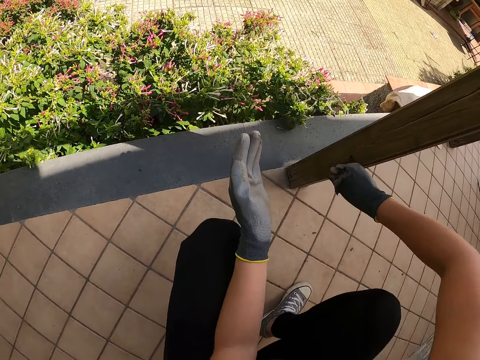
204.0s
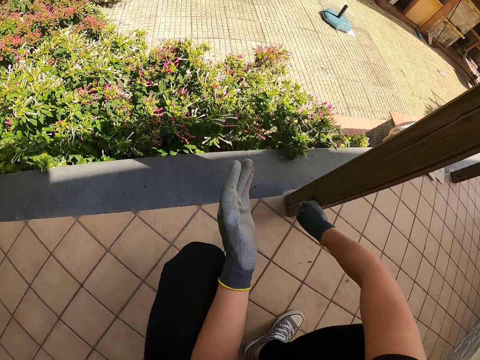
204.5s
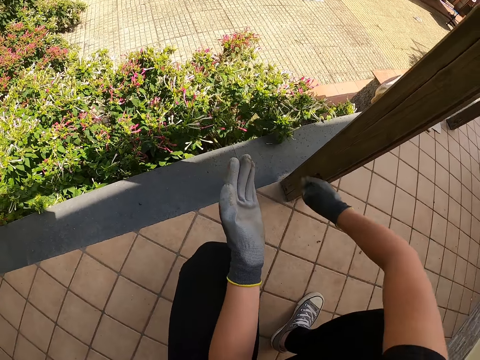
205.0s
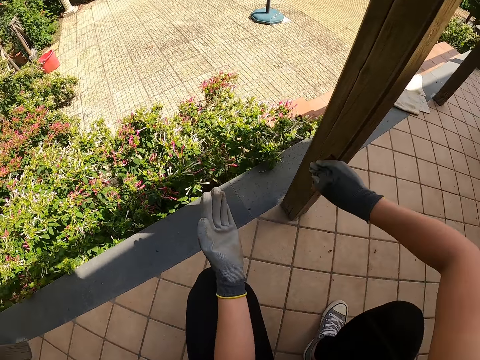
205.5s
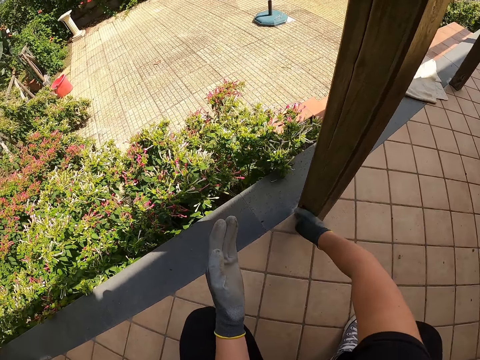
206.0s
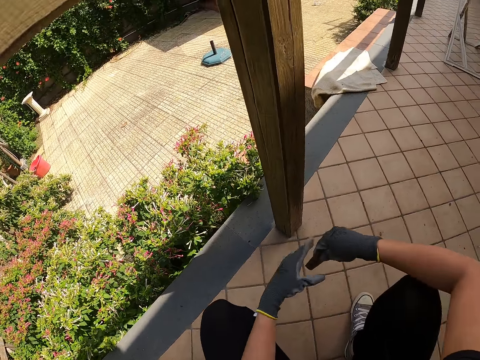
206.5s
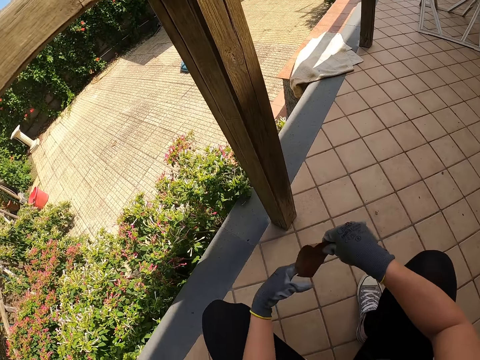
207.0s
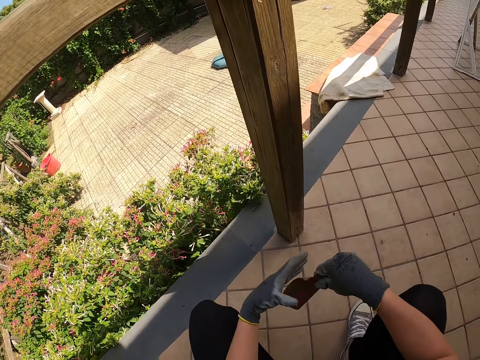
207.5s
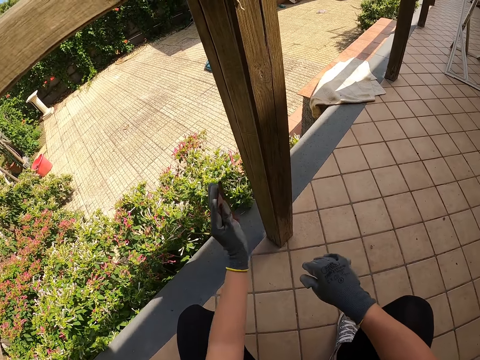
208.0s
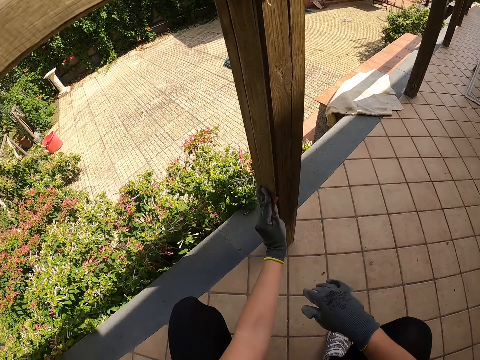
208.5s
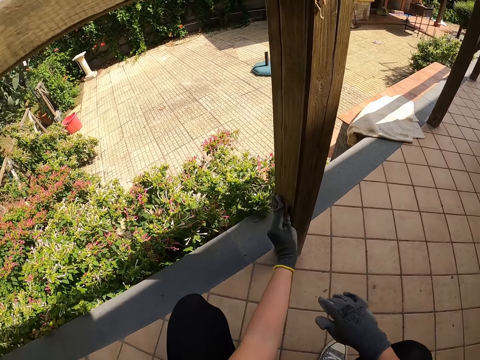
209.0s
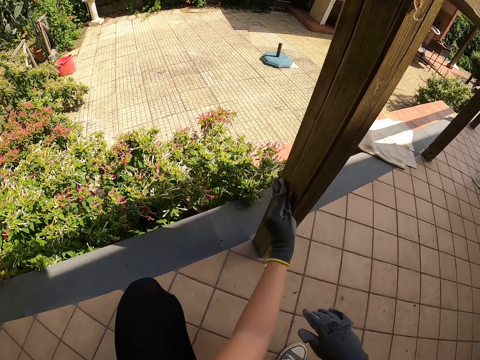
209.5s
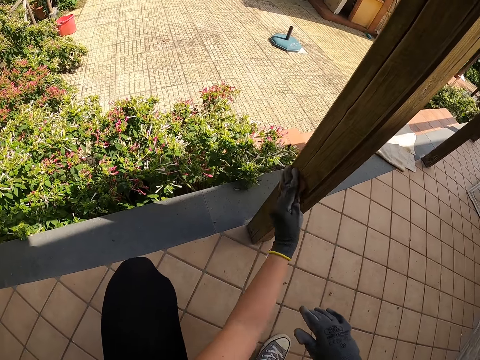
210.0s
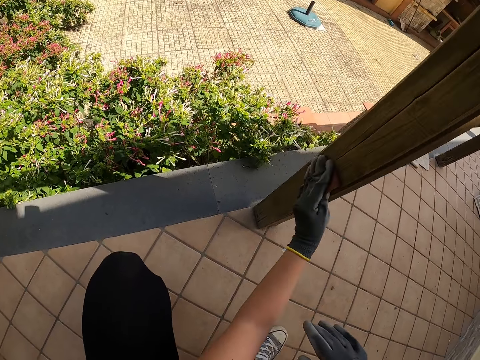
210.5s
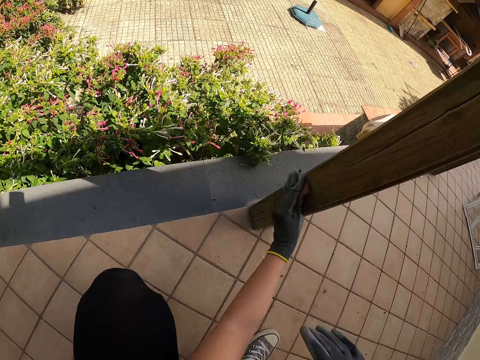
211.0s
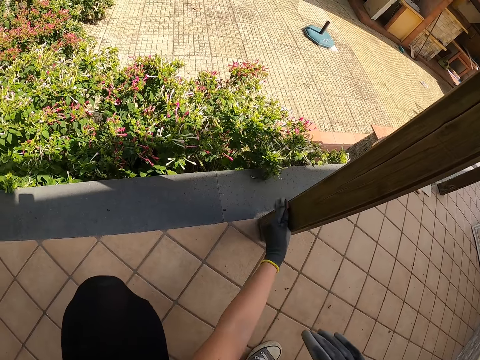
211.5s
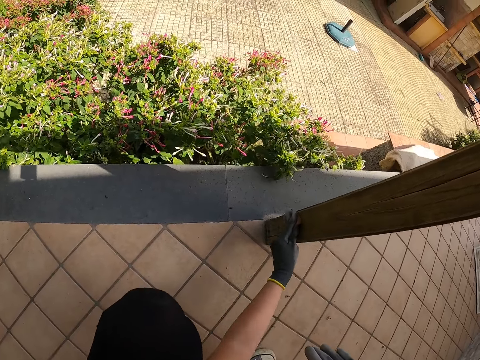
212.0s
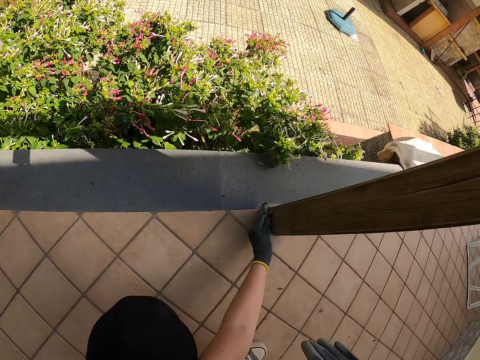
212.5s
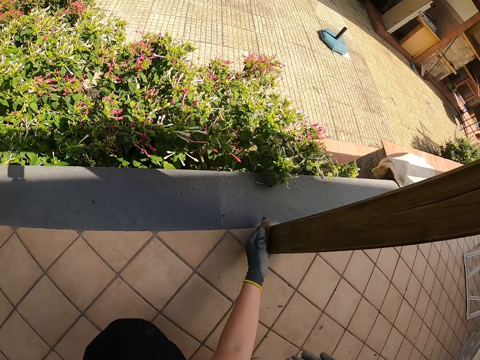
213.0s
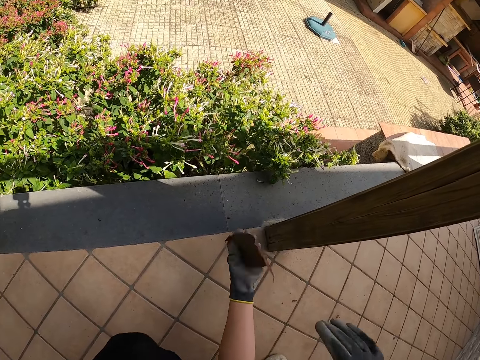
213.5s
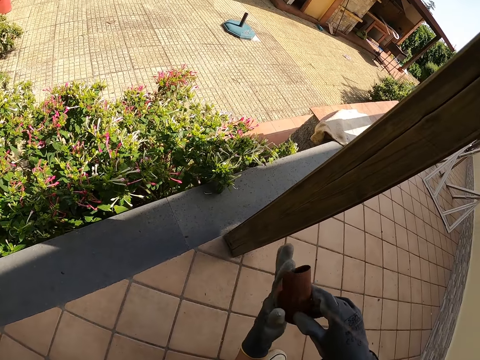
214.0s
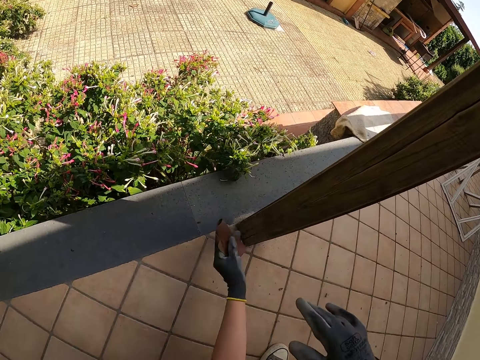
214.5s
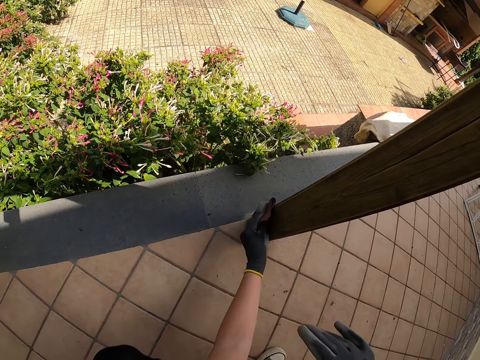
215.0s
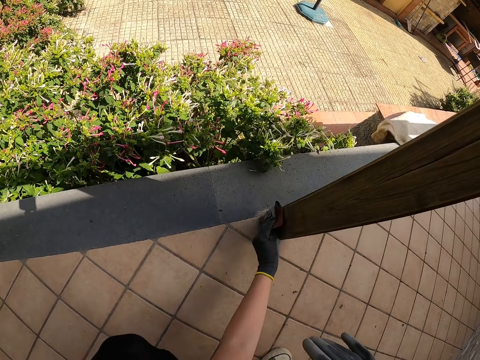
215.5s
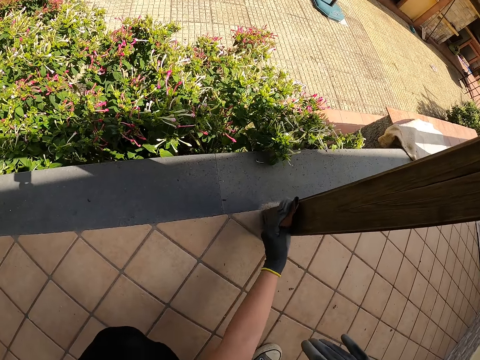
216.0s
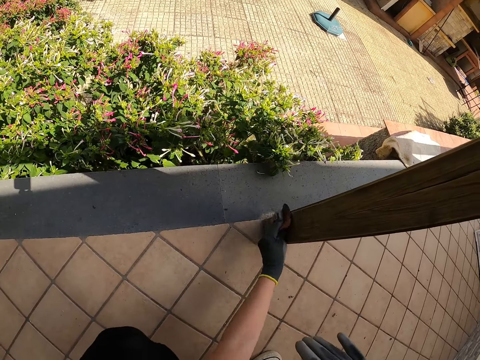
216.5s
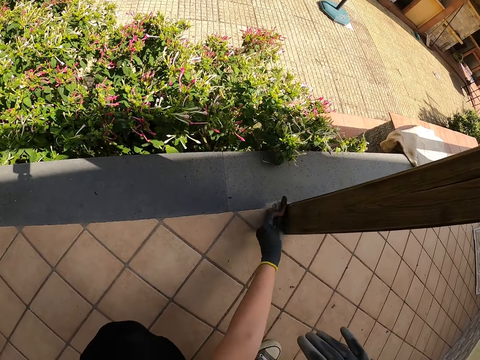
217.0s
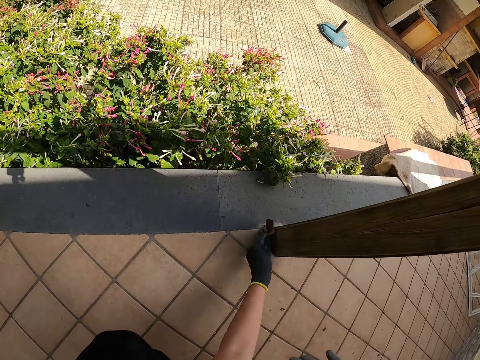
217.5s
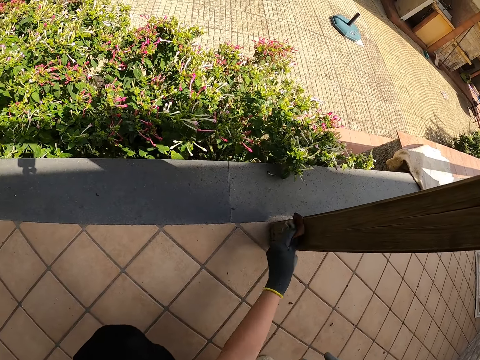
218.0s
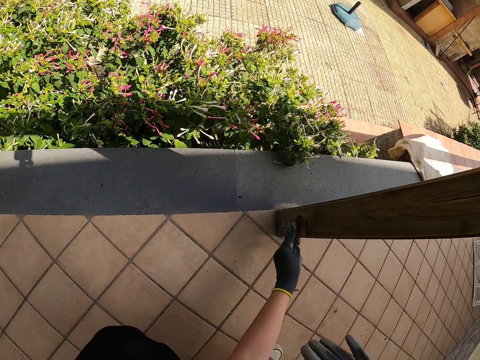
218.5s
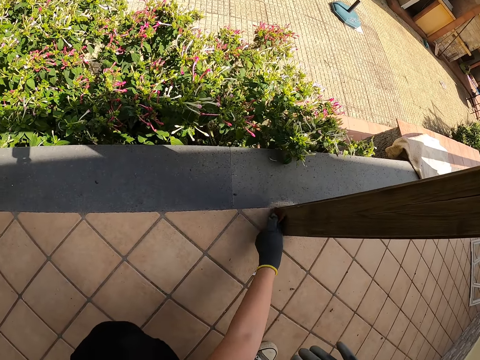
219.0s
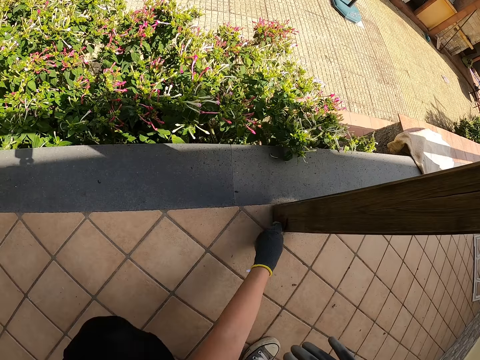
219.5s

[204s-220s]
The camera wearer holds the sandpaper with the left arm and passes the sandpaper to the other hand. They smooth the pole of the wooden fence with the sandpaper. They hold the sandpaper with both hands and adjust the sandpaper with the other hand. They hold the sandpaper with the left hand. They smooth the pole of the wooden fence with the sandpaper.

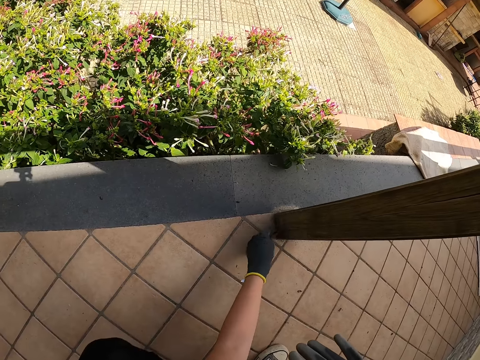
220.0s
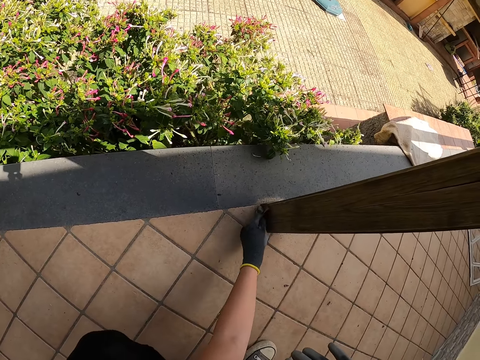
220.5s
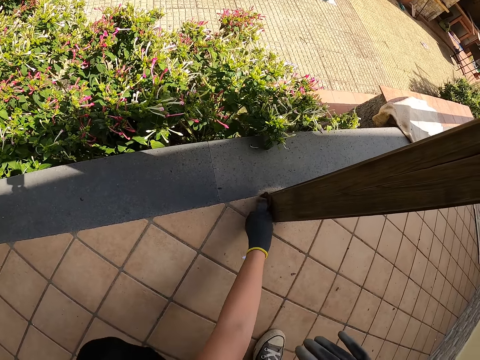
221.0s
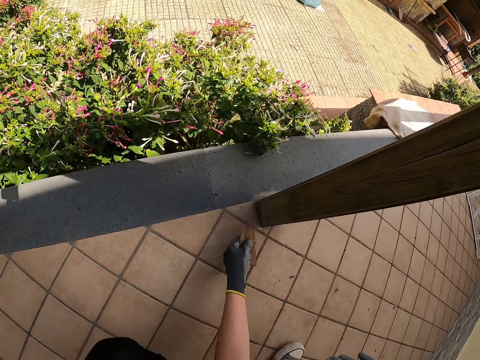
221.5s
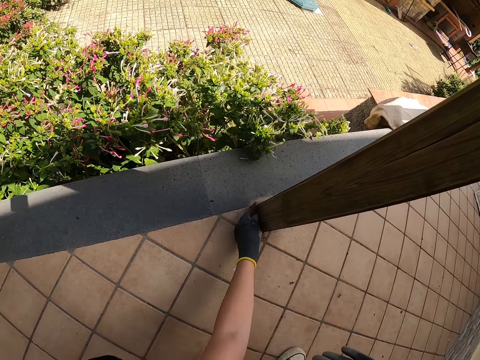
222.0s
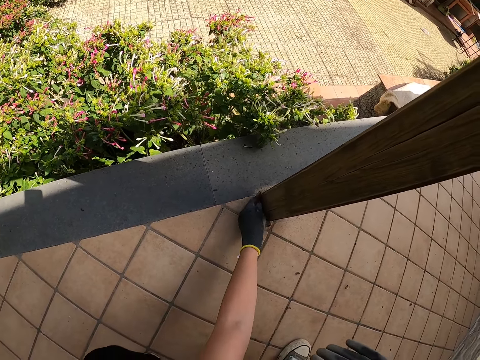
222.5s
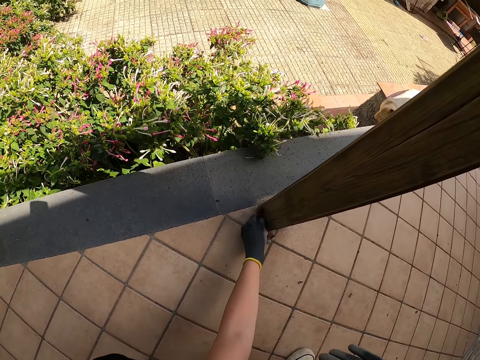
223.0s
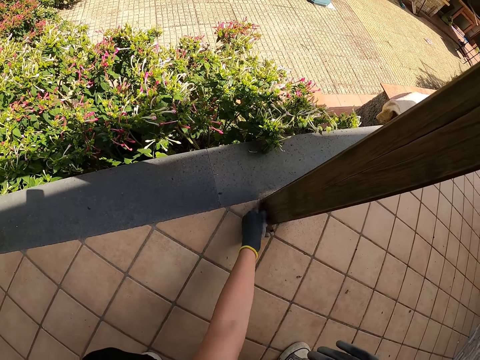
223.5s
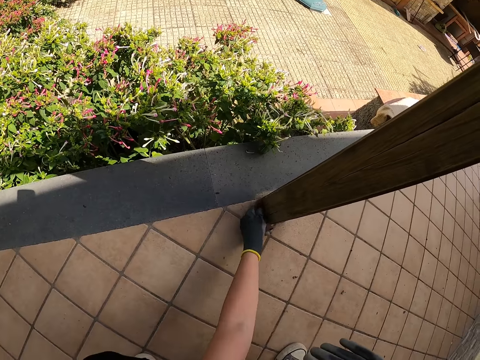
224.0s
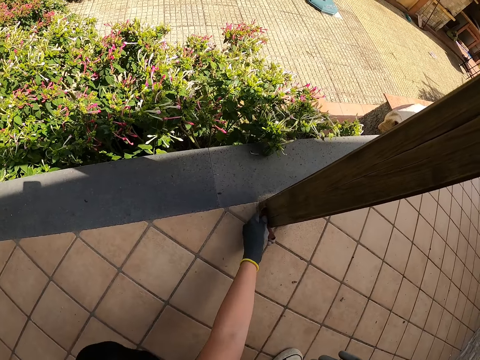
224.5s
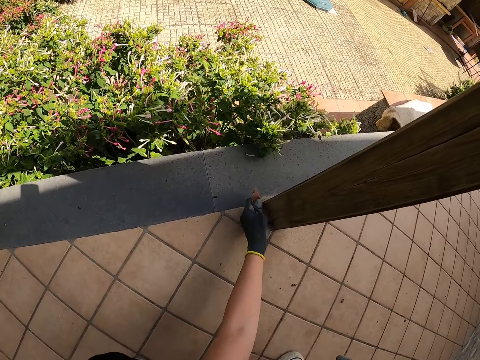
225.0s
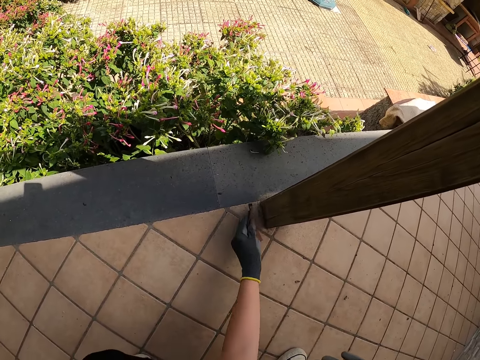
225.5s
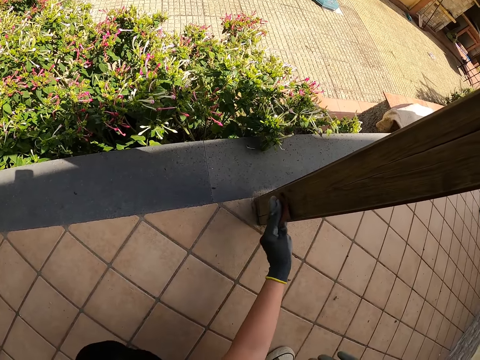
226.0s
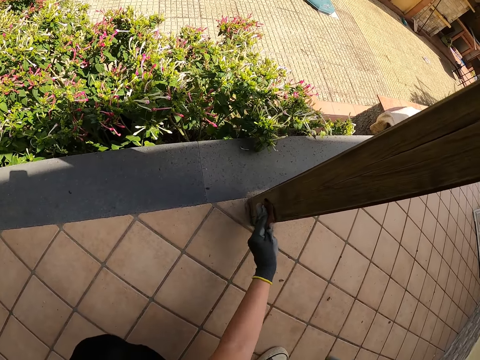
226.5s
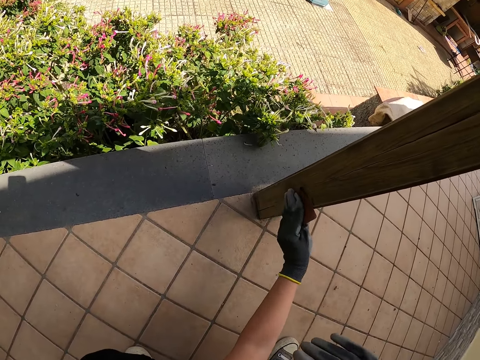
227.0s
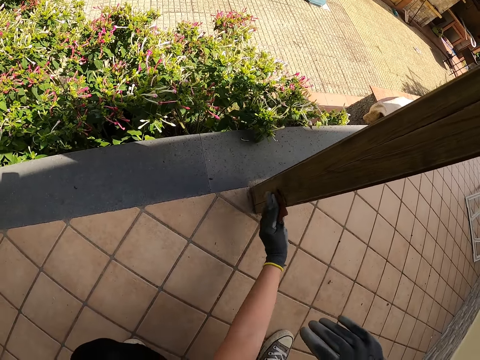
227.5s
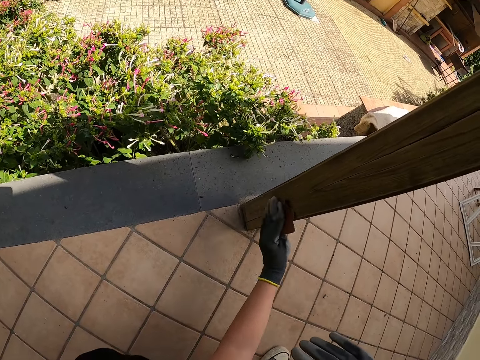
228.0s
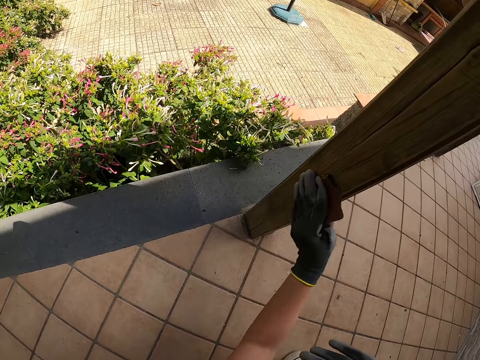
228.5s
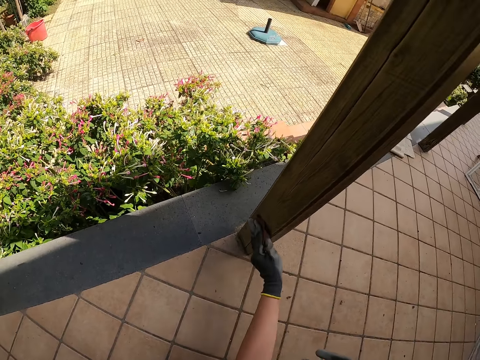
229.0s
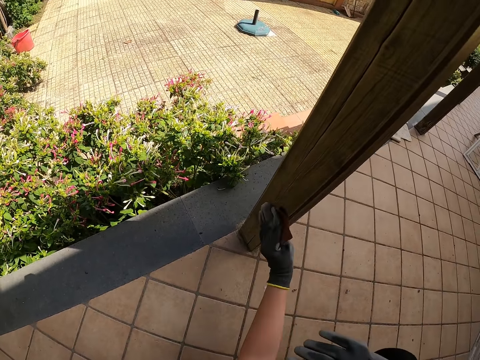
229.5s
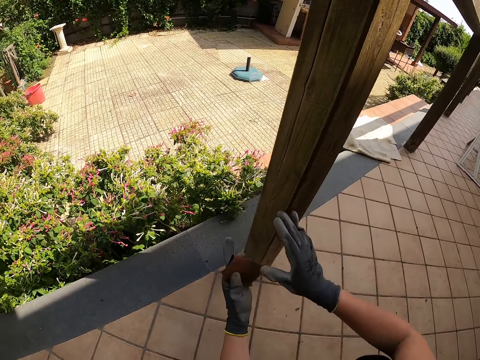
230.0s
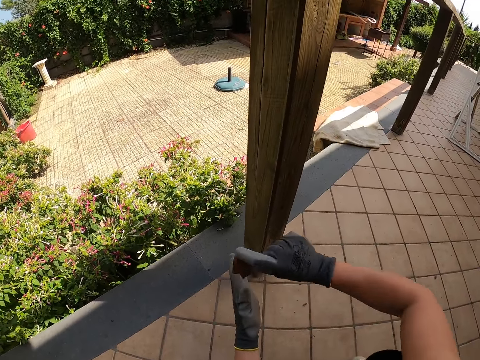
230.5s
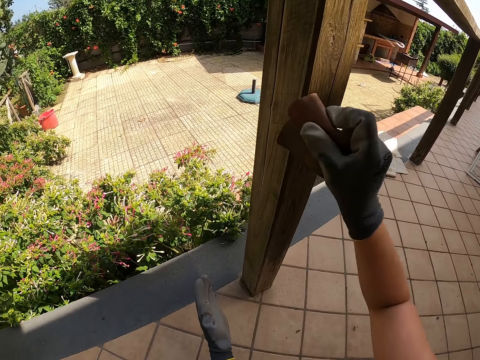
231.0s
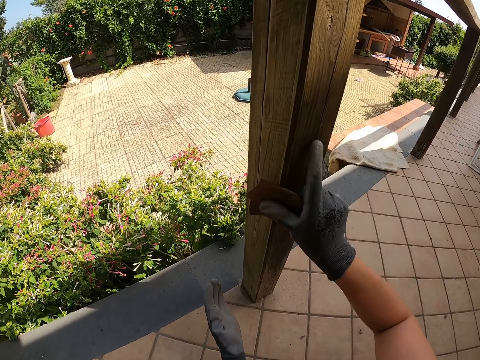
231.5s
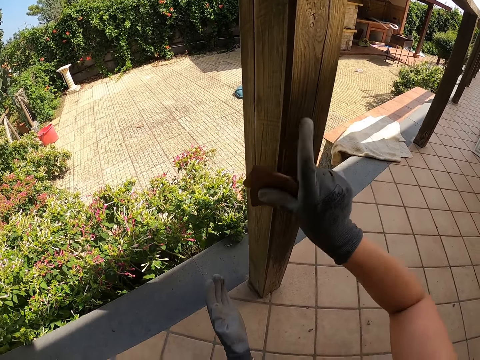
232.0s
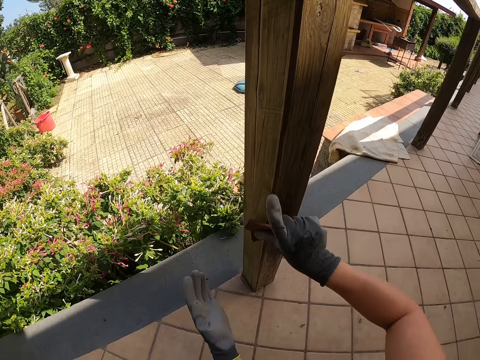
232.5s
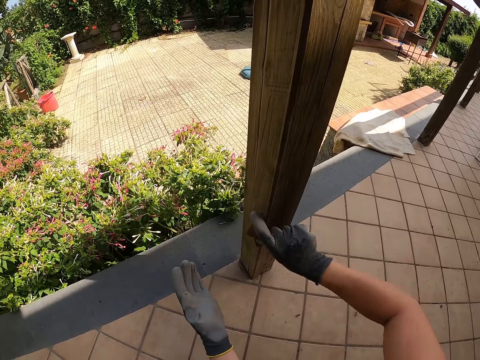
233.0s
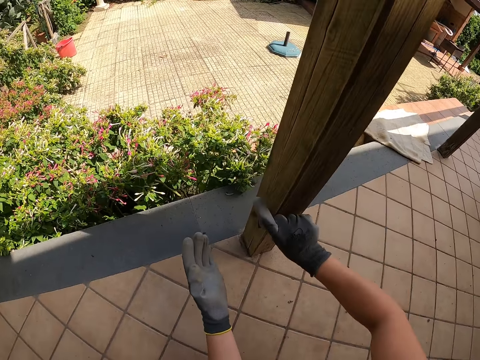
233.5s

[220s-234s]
The camera wearer passes the sandpaper to the other hand, the right hand. They smooth the pole of the wooden fence with the sandpaper.
